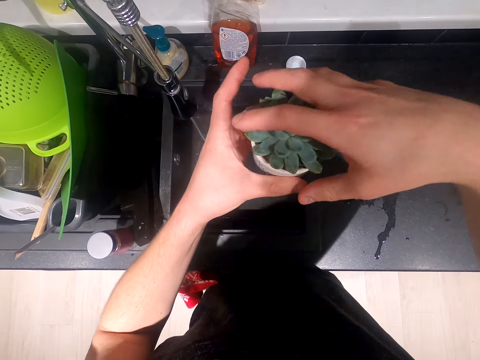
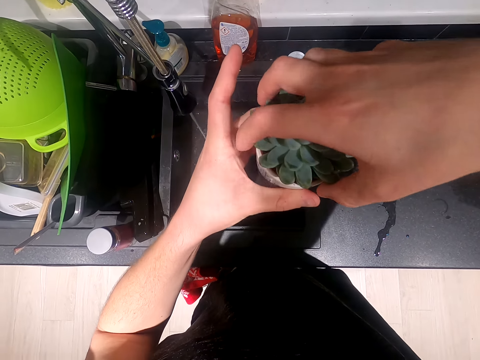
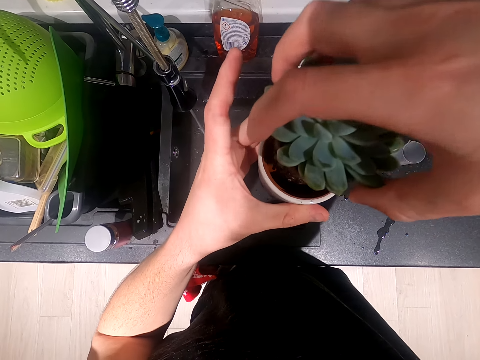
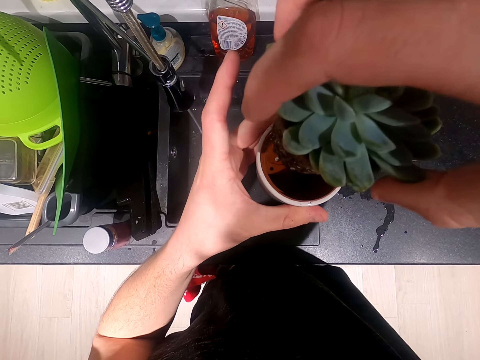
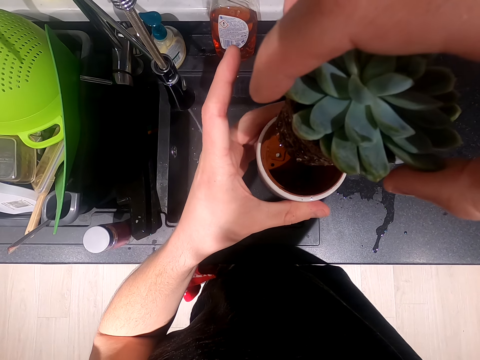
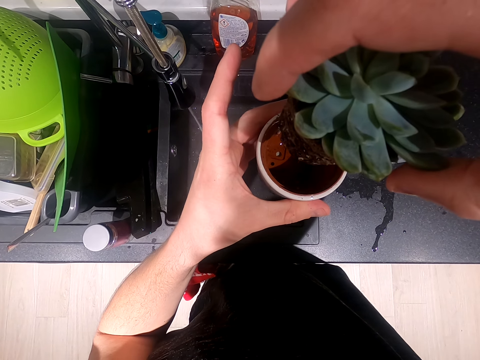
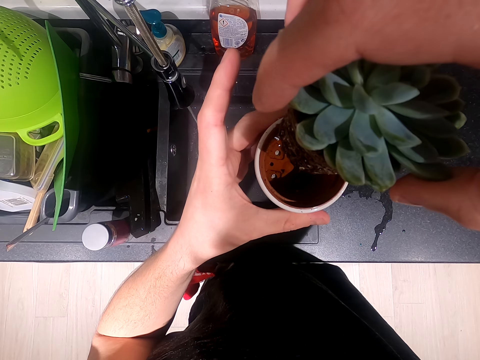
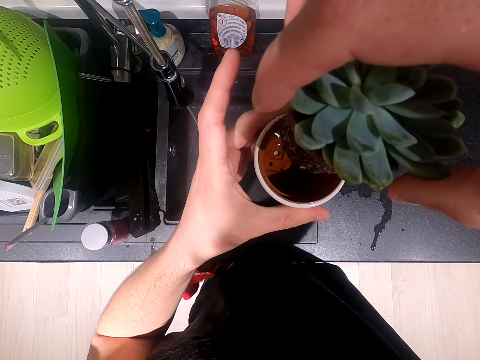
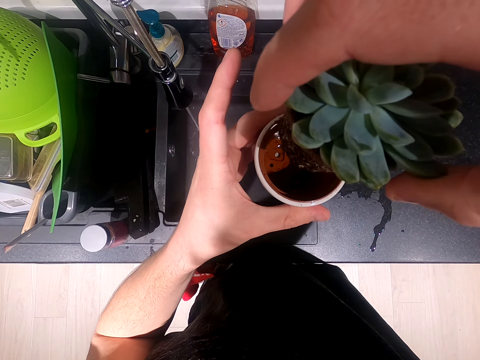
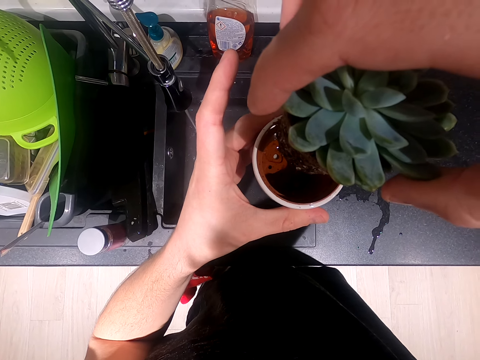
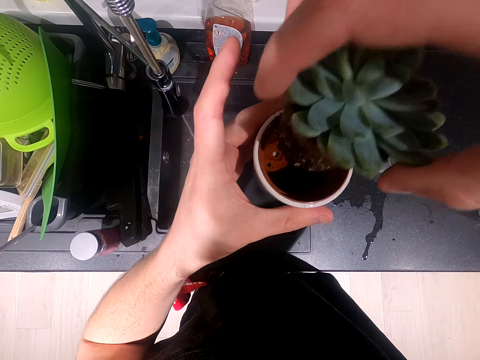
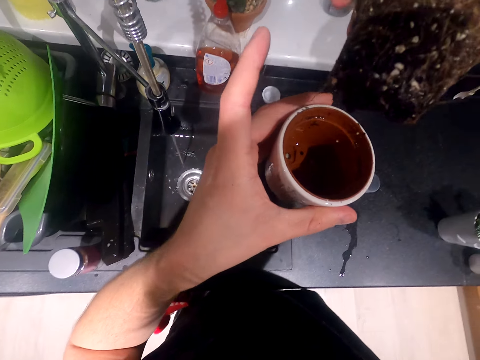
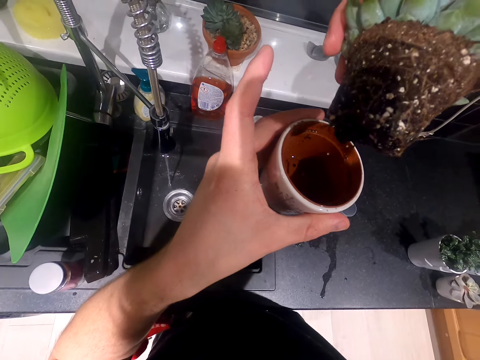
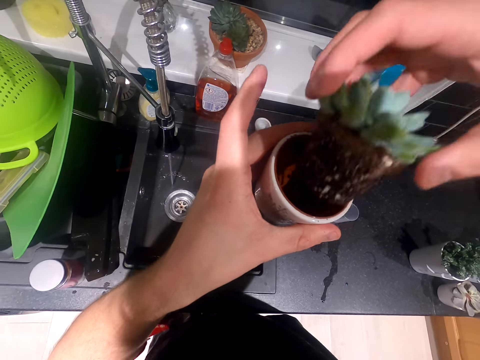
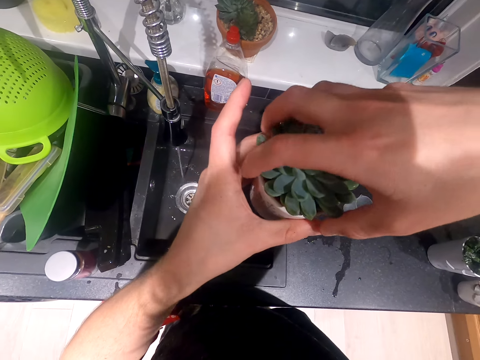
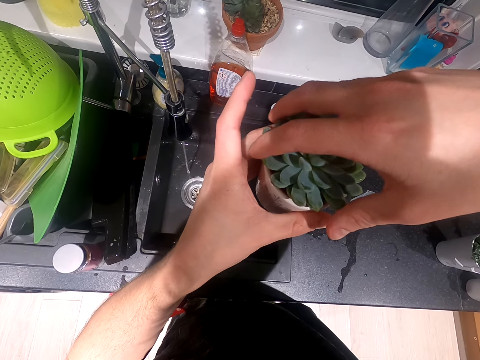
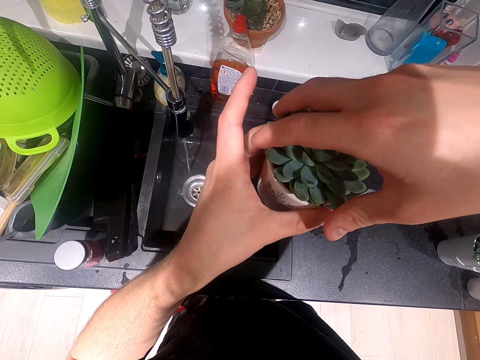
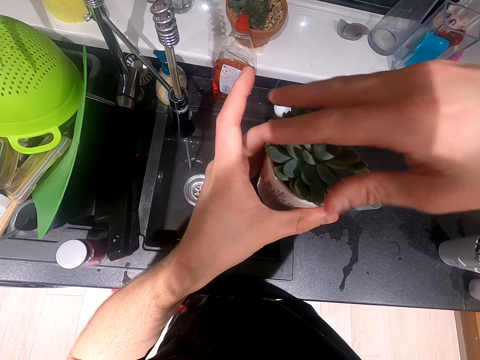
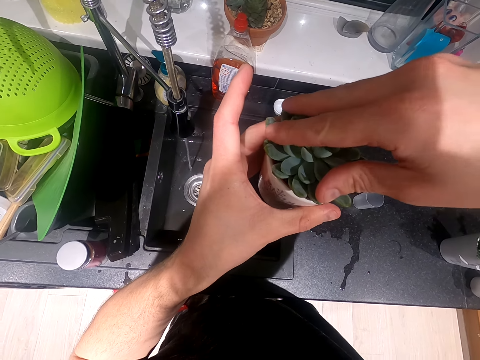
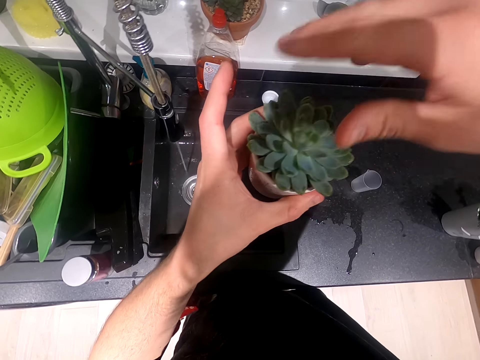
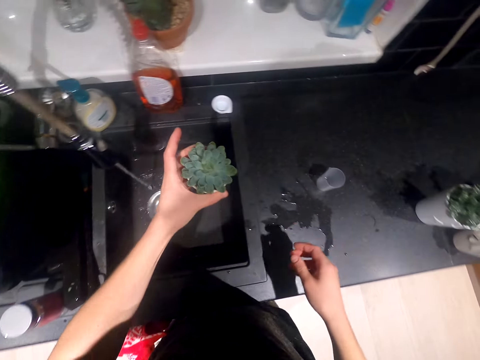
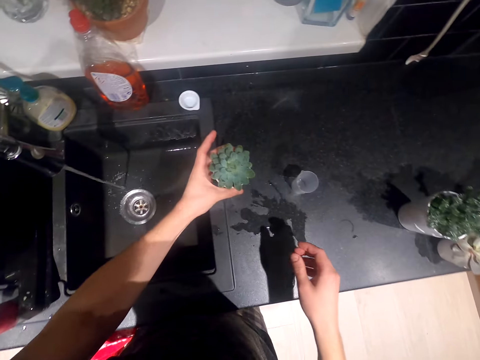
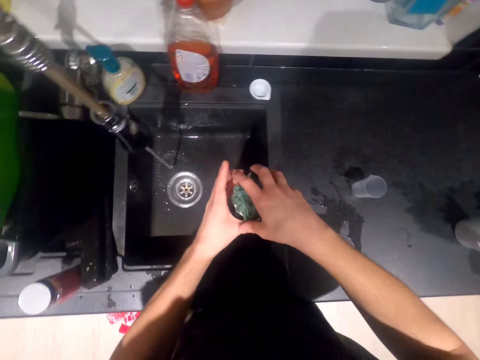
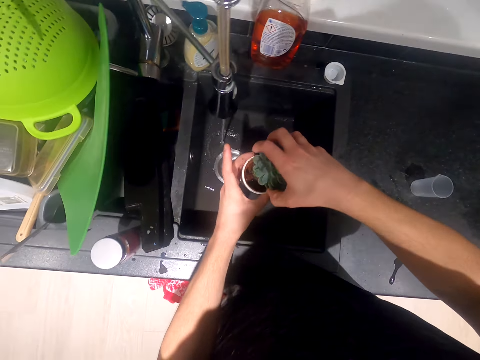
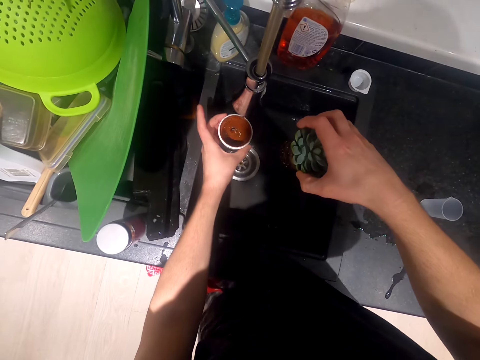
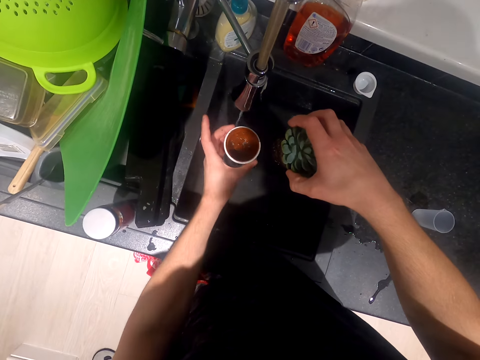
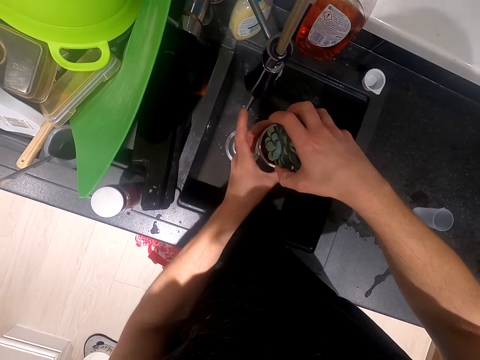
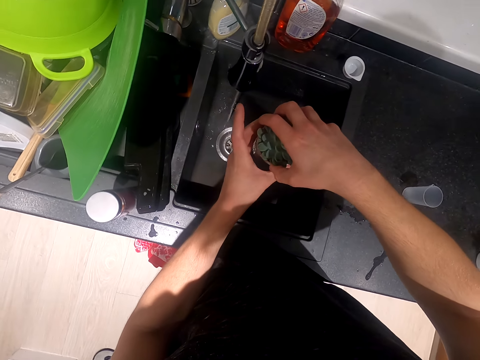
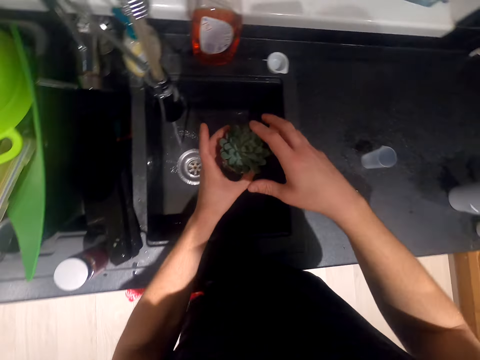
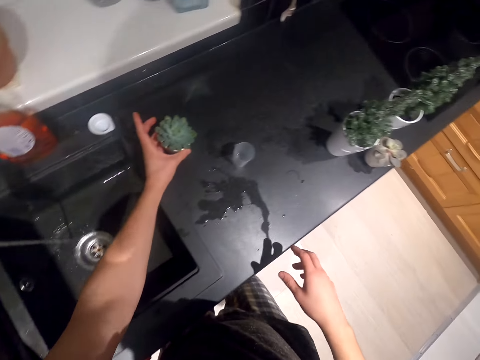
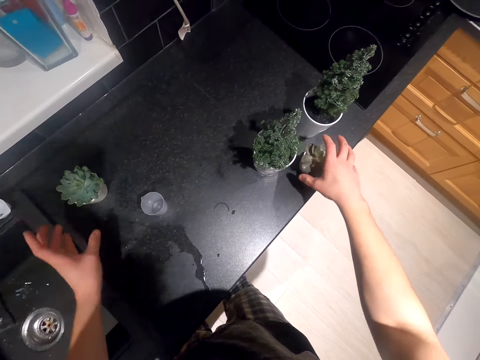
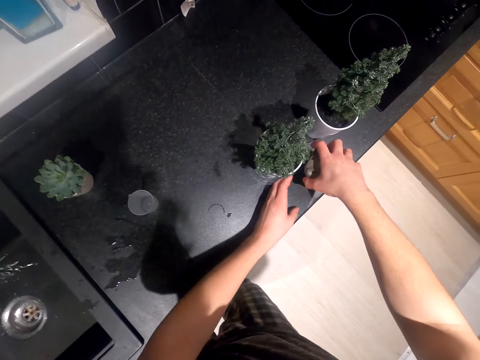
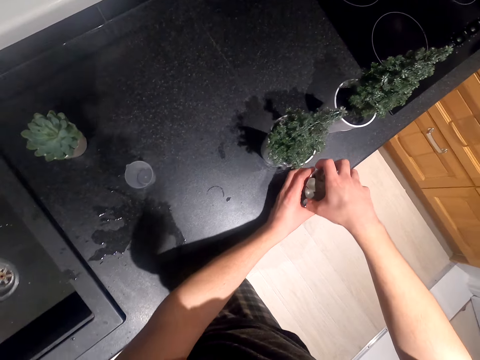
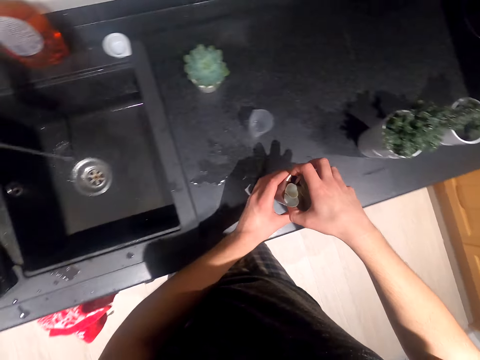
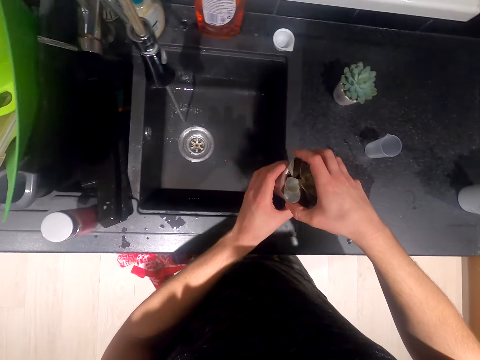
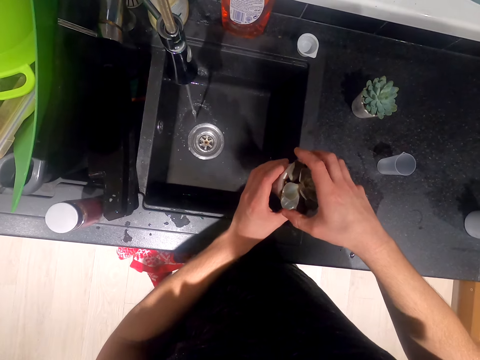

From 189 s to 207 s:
The camera wearer takes off the plant. They look at the flower pot, put in the flower, and move the flower pot. They take off the flower, take water with the flower pot, and put in the flower. They put the flower pot on the surface and take a flower.

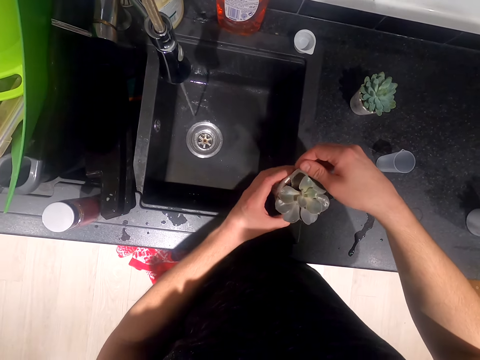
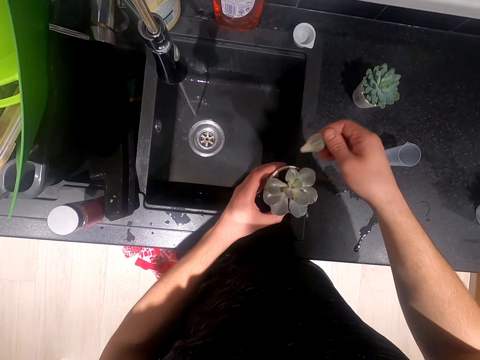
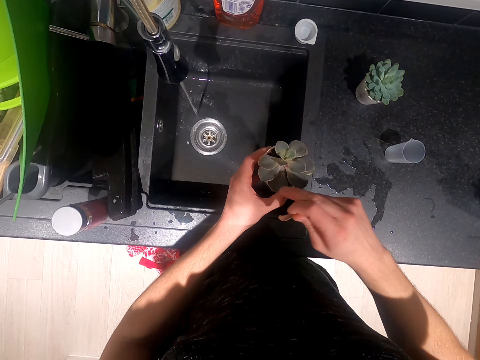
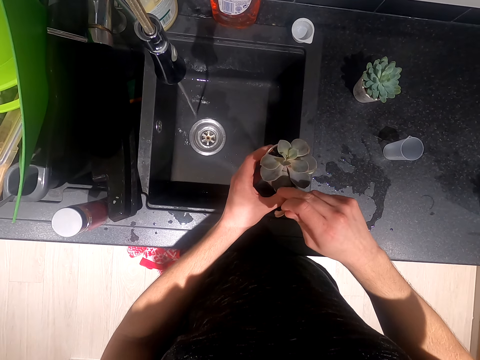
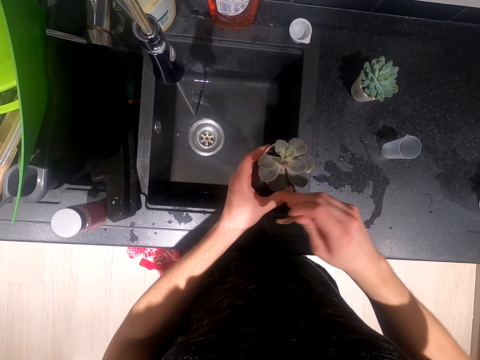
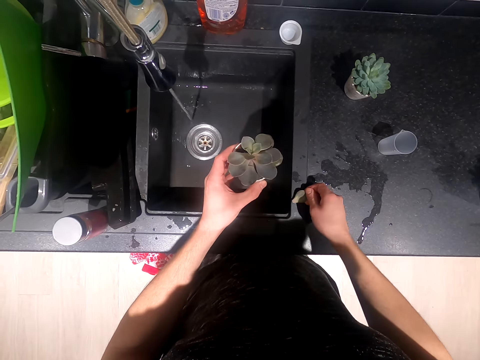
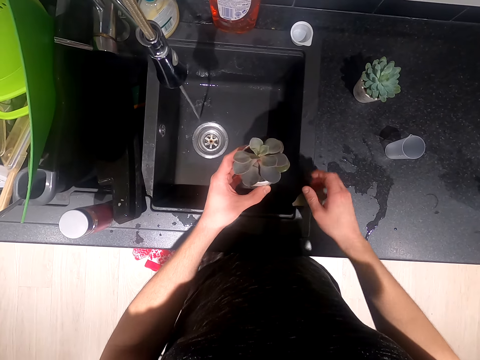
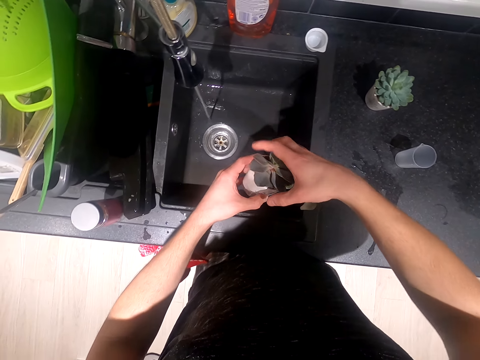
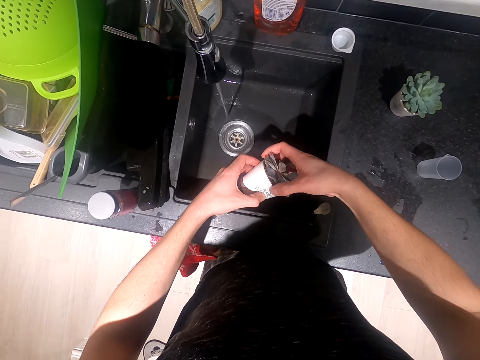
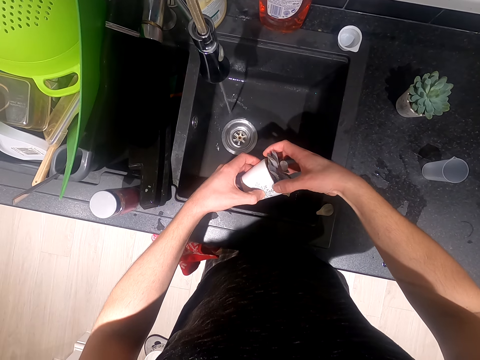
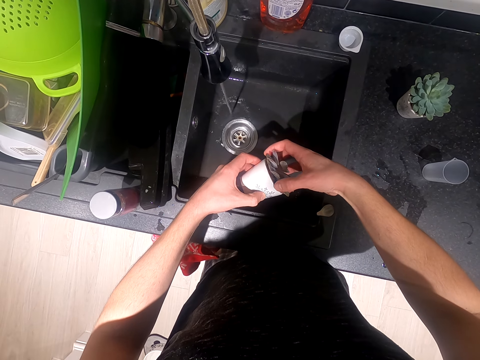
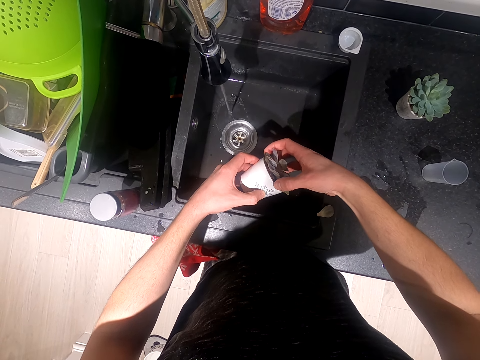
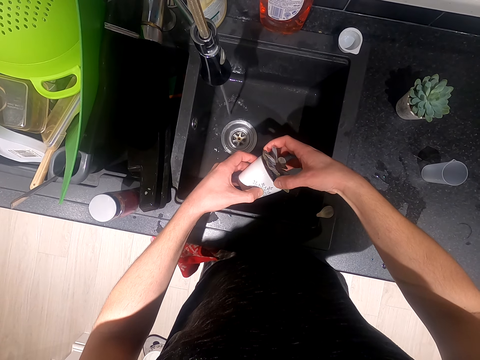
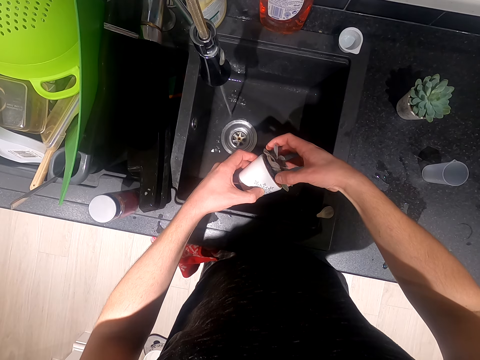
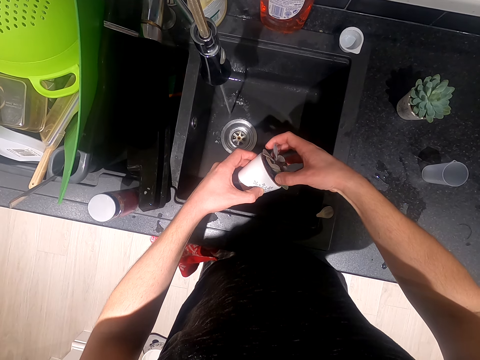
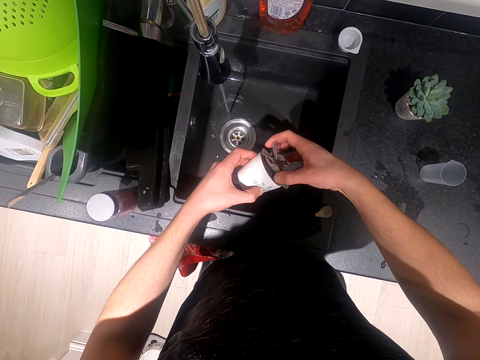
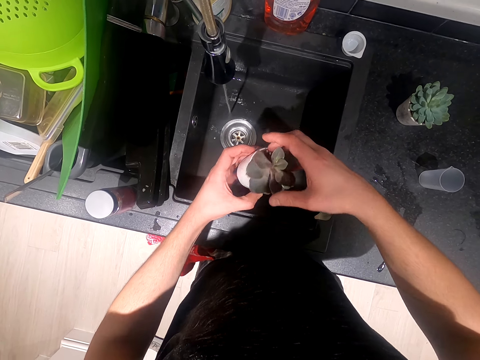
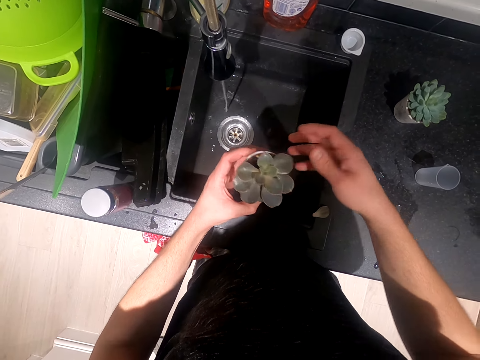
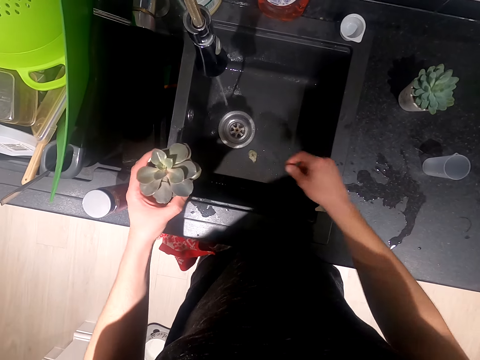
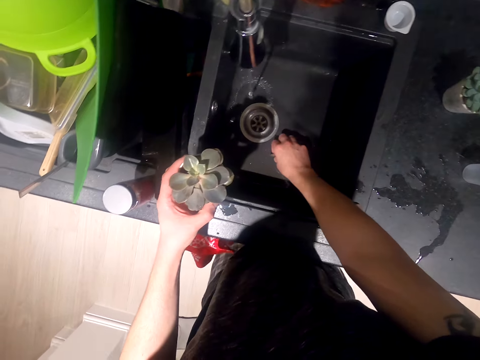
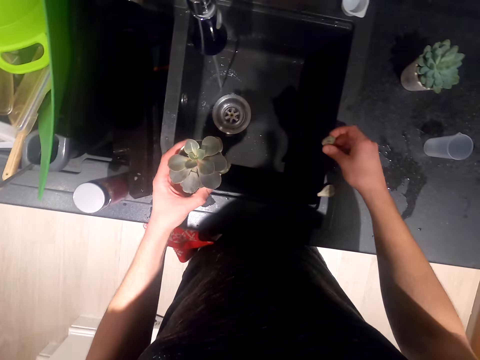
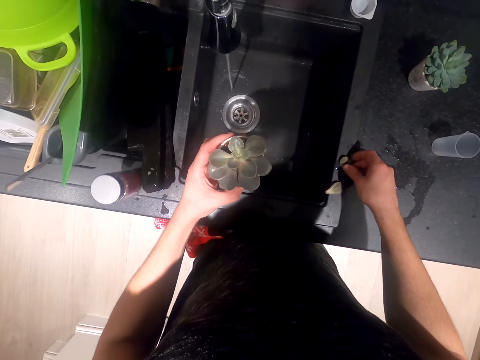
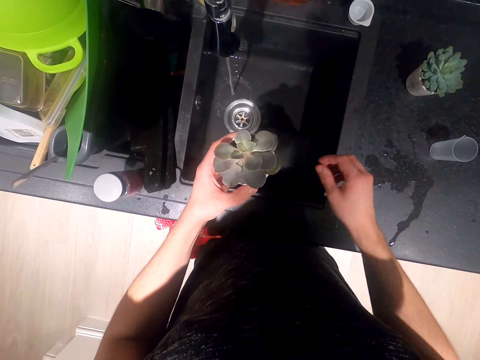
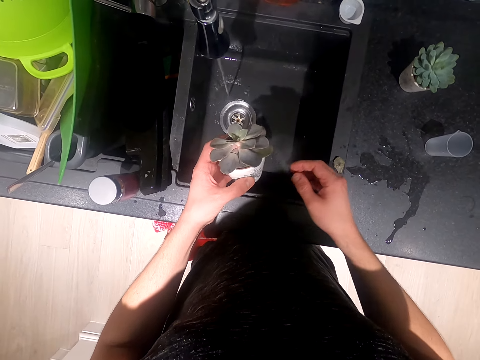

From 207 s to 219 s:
The camera wearer plucks a flower. They touch the flower, put the flower on the sink surface, and pull the flower. They pick a flower and put the flower on the surface.
